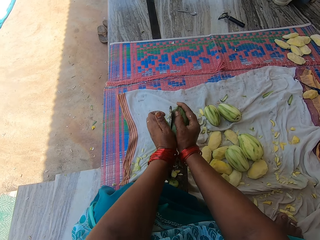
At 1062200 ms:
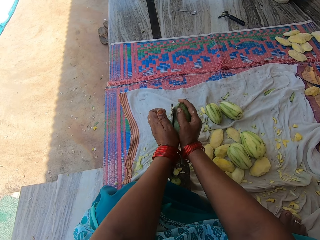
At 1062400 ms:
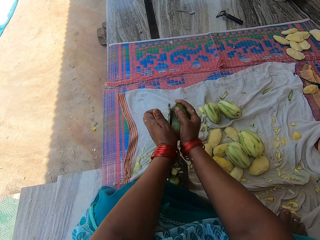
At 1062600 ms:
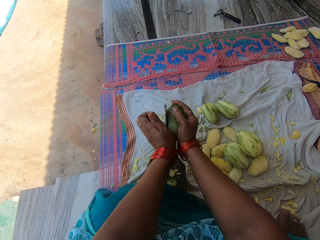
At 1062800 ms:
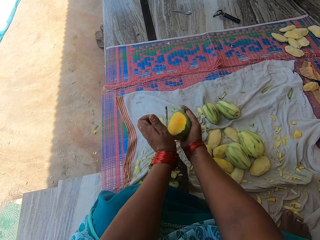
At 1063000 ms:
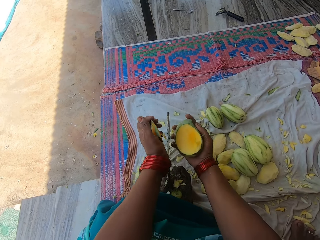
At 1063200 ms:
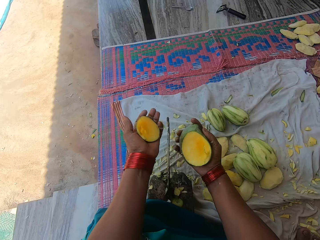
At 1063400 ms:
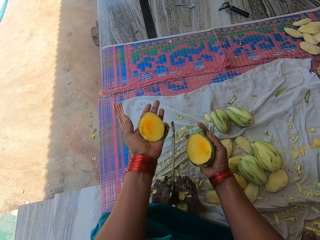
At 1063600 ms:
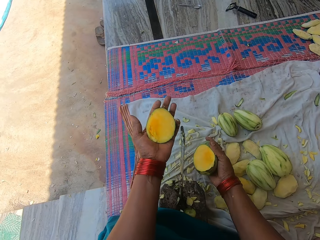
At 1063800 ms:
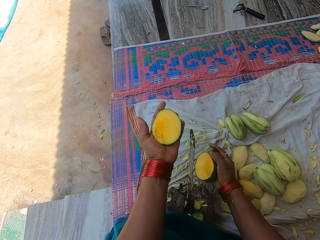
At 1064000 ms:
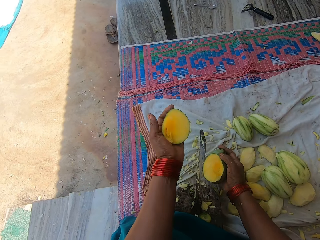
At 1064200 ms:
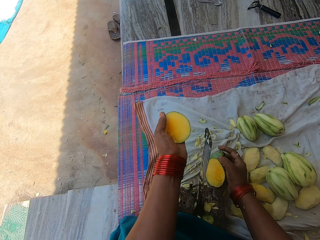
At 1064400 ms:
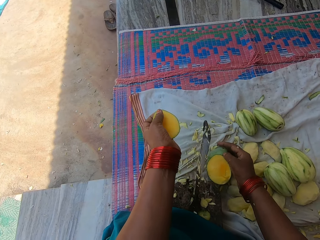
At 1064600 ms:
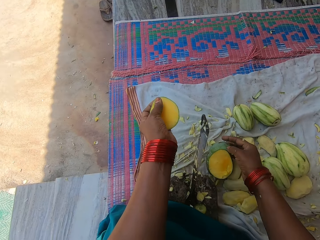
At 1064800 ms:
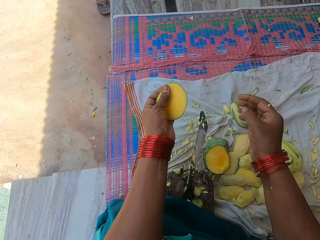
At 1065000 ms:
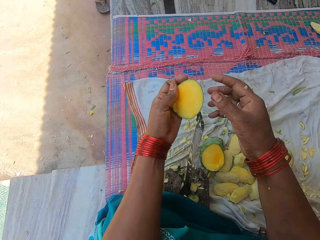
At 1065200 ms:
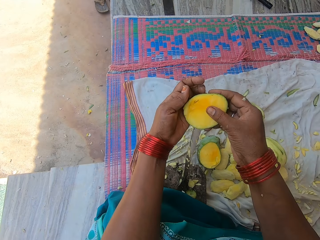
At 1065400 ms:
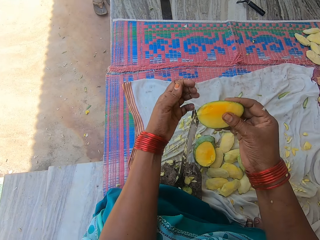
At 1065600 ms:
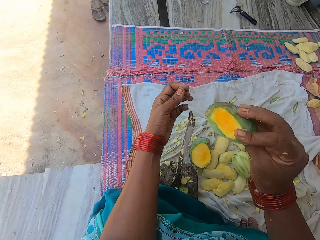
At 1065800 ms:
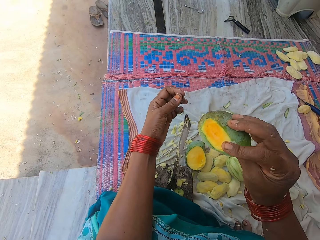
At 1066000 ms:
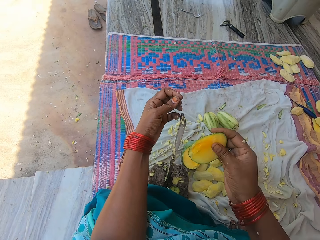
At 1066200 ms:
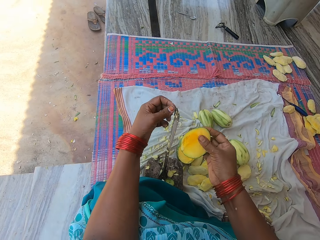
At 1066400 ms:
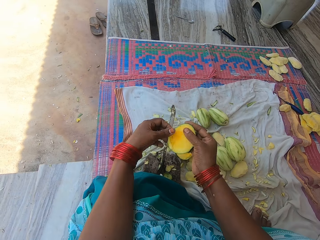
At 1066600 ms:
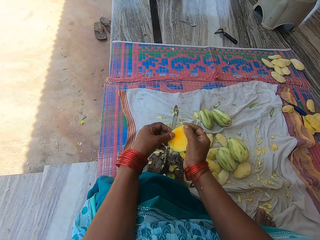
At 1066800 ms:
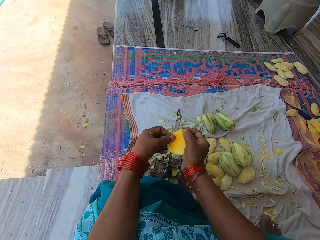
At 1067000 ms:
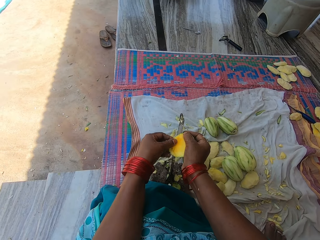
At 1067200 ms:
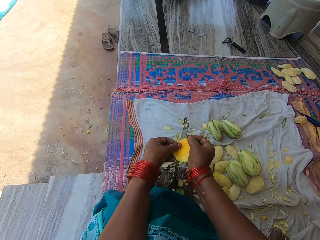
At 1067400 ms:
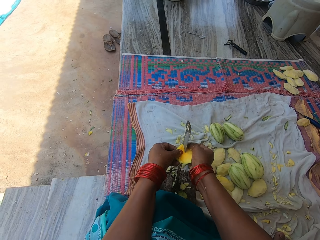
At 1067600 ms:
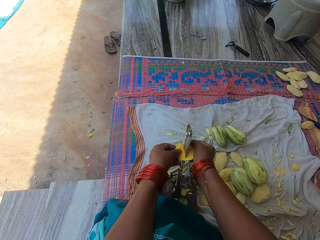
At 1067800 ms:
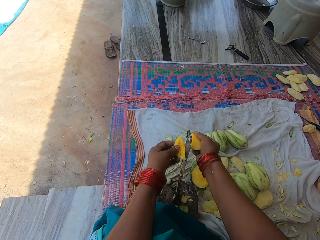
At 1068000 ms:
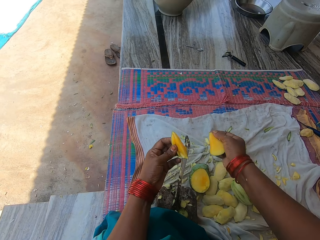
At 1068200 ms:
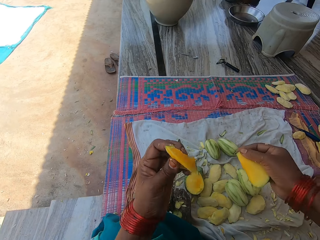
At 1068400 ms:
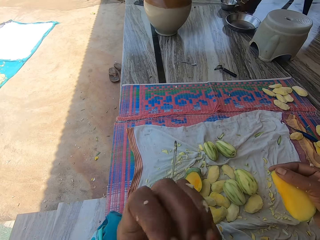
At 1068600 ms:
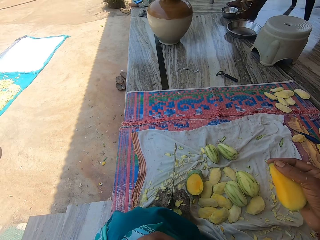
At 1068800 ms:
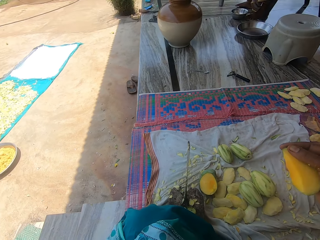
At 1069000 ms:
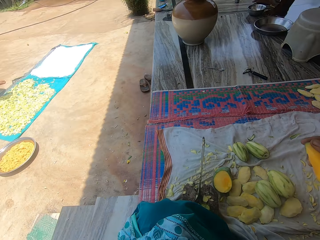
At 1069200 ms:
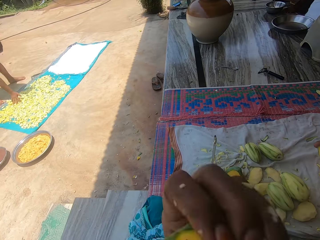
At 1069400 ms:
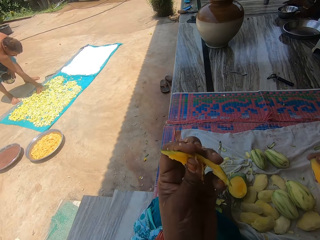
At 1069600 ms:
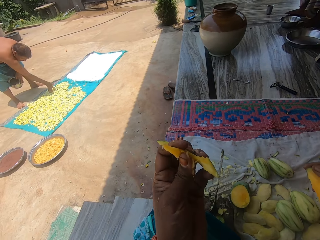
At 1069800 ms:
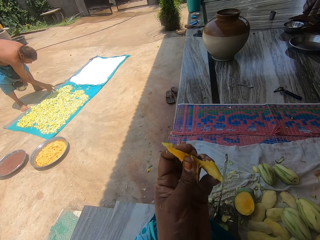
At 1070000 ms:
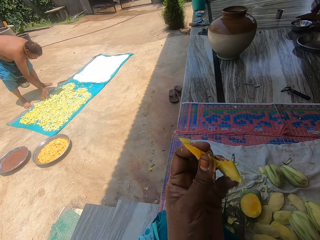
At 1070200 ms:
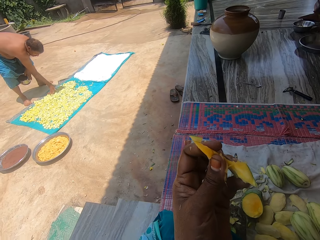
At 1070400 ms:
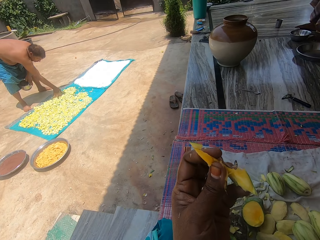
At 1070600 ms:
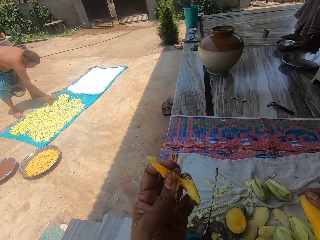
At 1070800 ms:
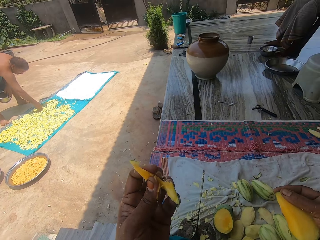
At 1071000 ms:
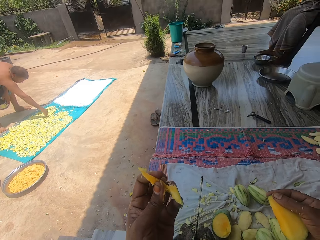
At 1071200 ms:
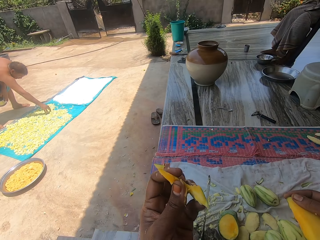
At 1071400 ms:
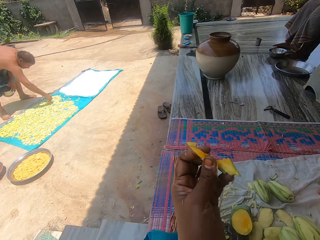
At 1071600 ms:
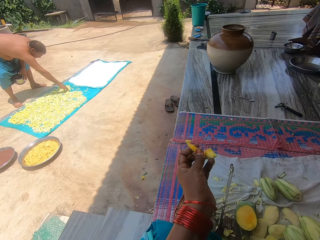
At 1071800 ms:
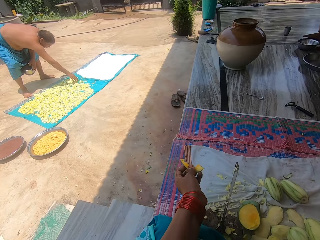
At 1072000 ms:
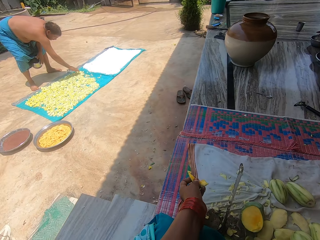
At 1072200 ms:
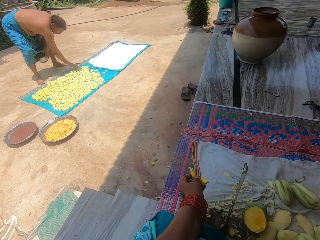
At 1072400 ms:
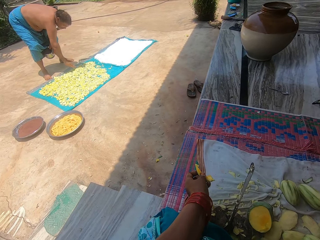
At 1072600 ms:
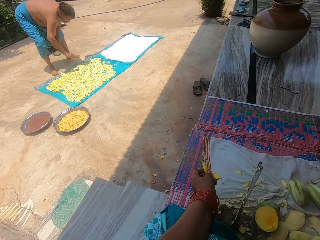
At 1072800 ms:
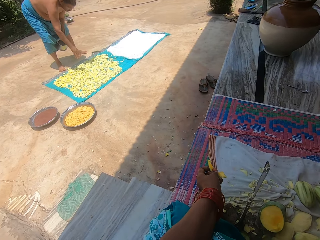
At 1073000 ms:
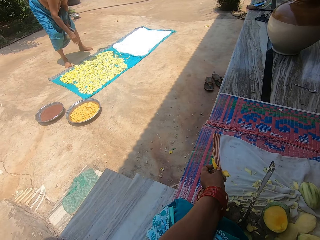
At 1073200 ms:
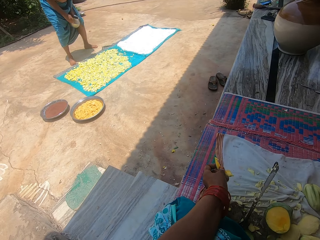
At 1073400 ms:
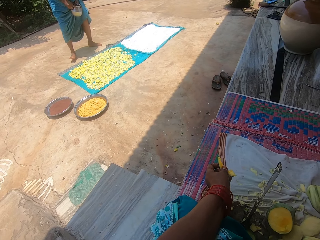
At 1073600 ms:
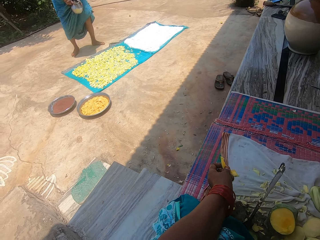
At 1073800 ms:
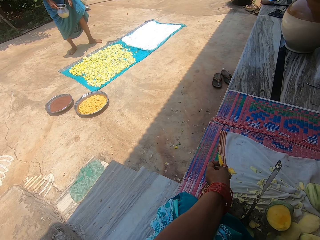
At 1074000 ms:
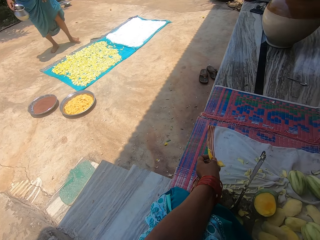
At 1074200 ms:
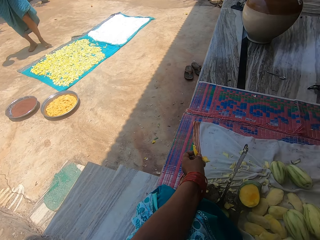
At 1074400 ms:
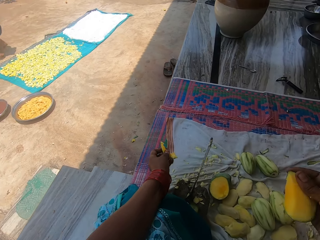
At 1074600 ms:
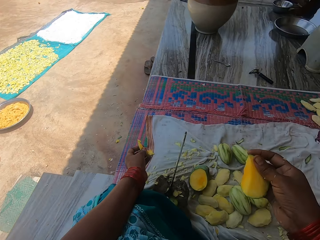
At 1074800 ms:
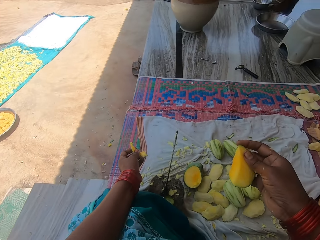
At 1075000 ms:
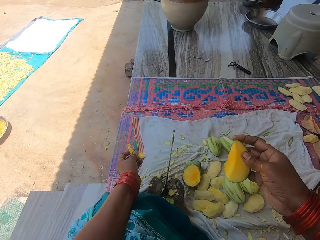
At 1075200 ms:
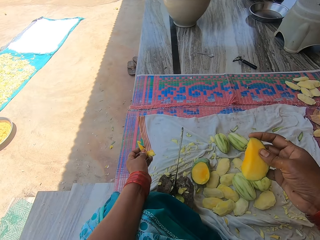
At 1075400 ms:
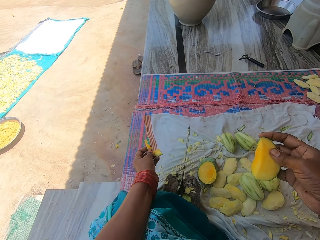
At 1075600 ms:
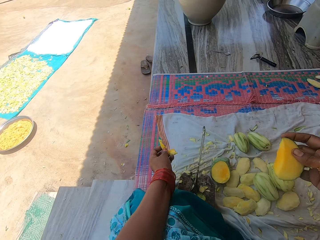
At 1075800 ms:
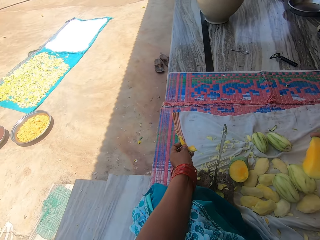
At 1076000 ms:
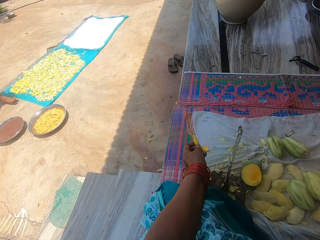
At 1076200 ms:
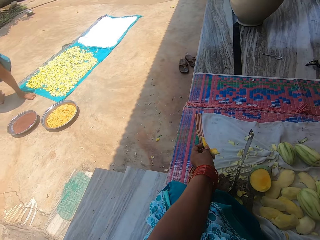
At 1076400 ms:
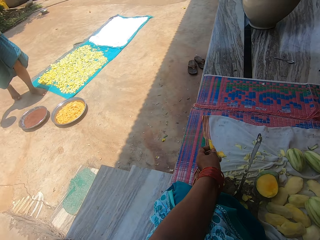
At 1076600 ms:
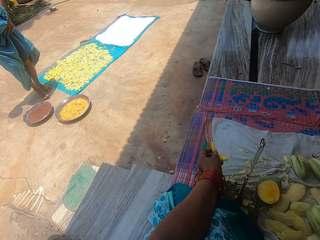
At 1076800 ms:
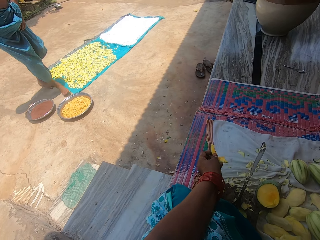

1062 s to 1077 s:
The camera wearer drops half of the mango on the mat. She passes the second half of the mango to her right hand. She cuts the piece of mango with the knife. She eats the piece of mango in her left hand. A man spreads the chopped mangoes on a mat on the floor. The man walks to the balcony.

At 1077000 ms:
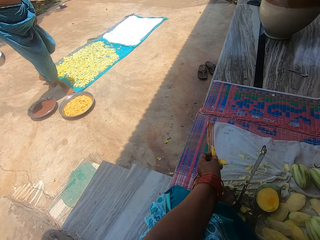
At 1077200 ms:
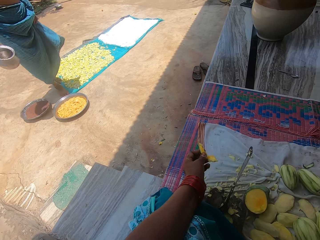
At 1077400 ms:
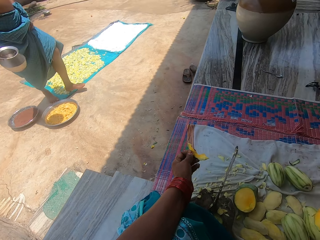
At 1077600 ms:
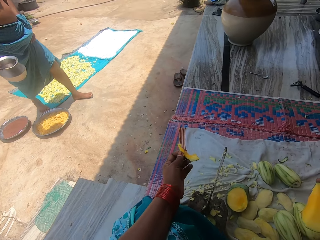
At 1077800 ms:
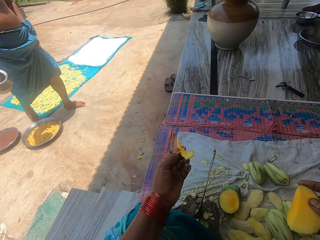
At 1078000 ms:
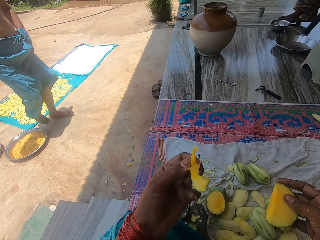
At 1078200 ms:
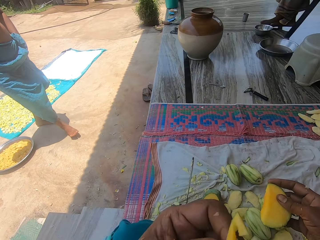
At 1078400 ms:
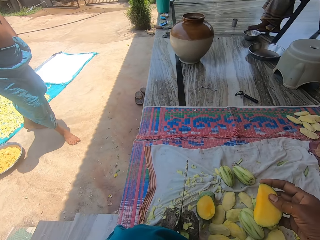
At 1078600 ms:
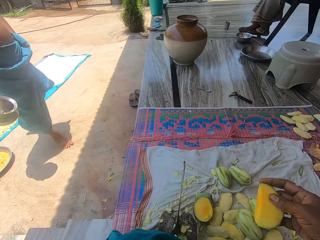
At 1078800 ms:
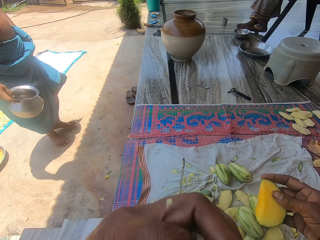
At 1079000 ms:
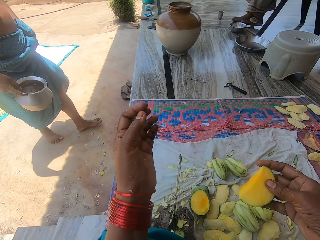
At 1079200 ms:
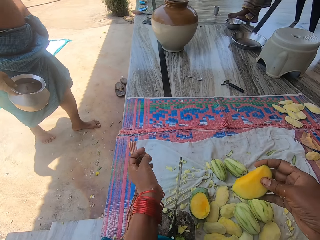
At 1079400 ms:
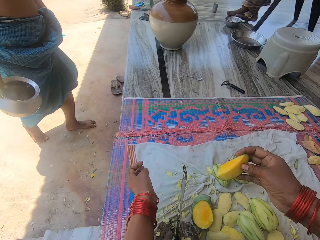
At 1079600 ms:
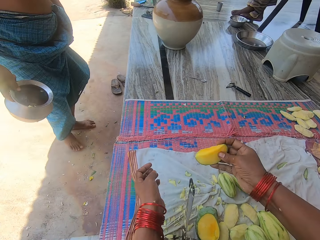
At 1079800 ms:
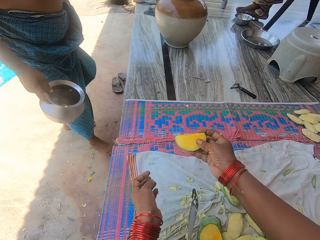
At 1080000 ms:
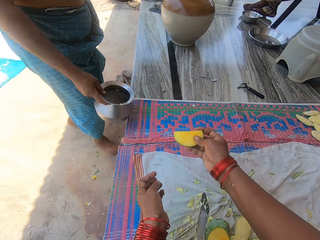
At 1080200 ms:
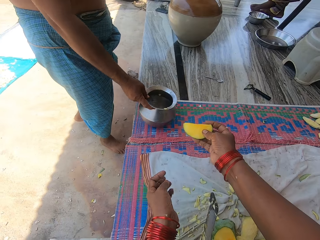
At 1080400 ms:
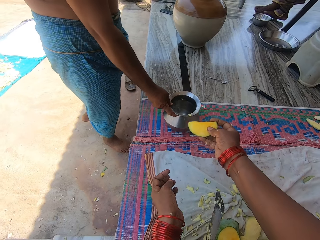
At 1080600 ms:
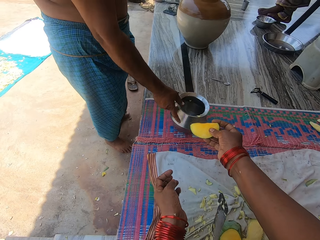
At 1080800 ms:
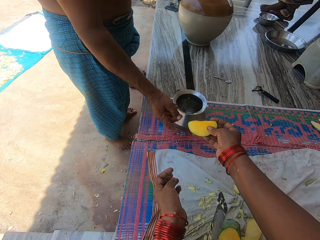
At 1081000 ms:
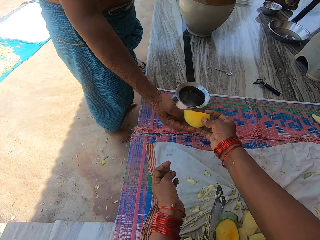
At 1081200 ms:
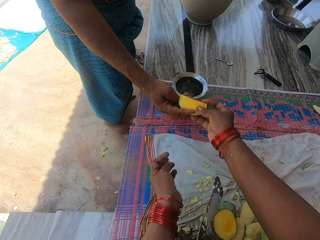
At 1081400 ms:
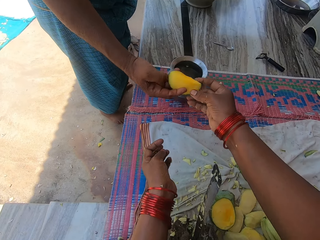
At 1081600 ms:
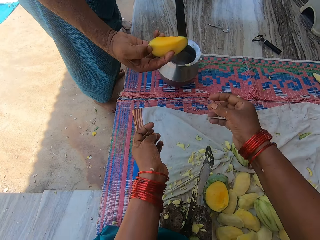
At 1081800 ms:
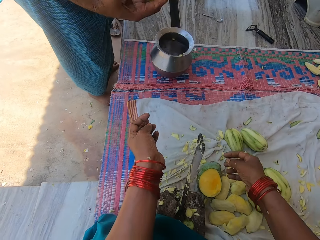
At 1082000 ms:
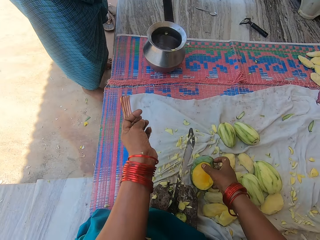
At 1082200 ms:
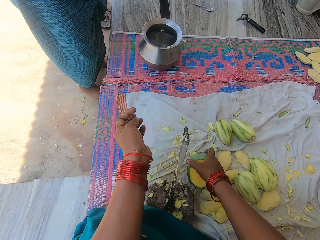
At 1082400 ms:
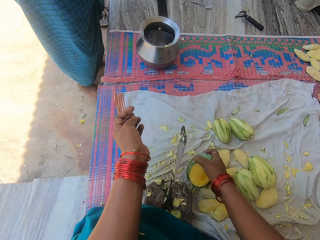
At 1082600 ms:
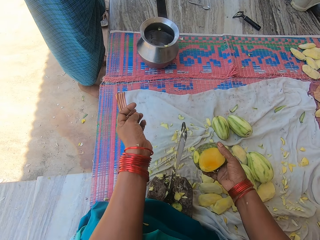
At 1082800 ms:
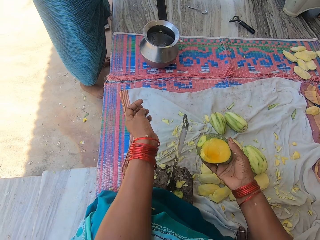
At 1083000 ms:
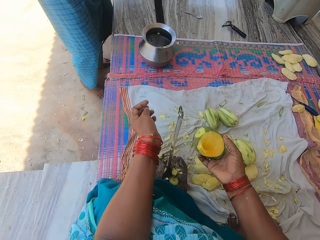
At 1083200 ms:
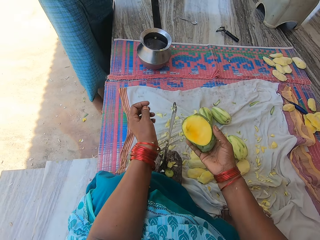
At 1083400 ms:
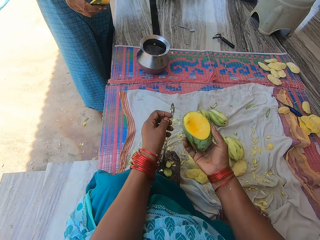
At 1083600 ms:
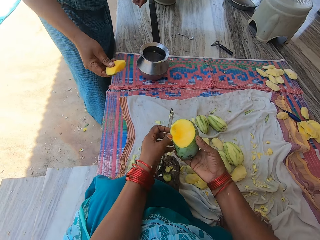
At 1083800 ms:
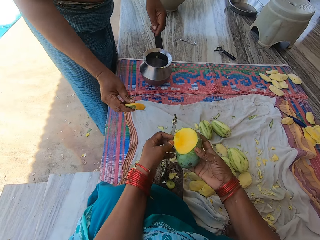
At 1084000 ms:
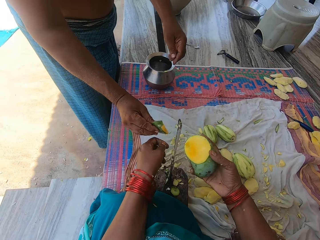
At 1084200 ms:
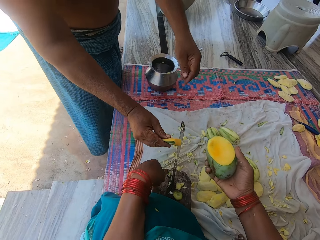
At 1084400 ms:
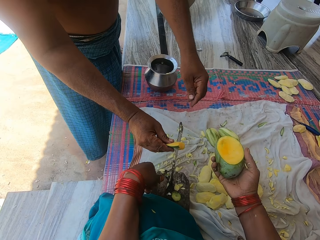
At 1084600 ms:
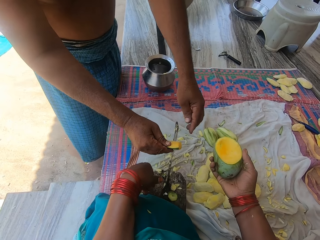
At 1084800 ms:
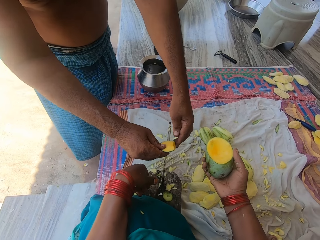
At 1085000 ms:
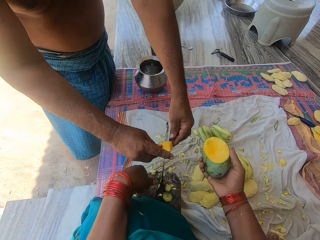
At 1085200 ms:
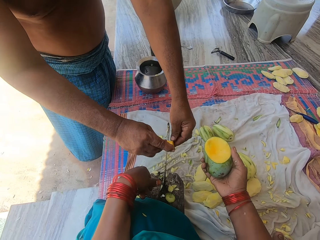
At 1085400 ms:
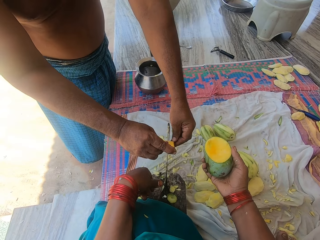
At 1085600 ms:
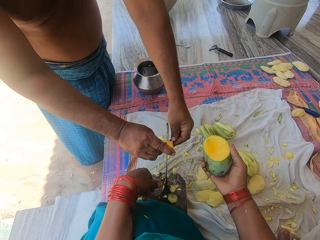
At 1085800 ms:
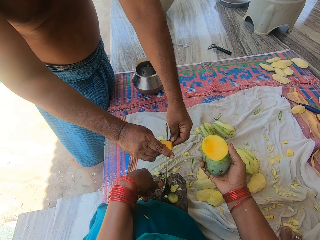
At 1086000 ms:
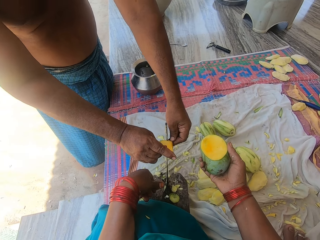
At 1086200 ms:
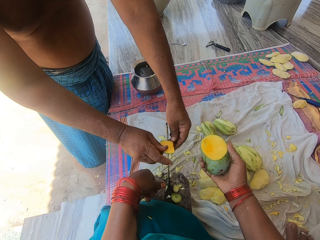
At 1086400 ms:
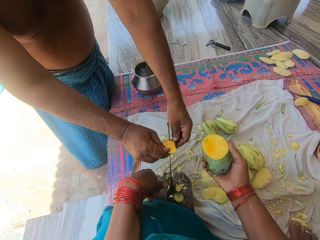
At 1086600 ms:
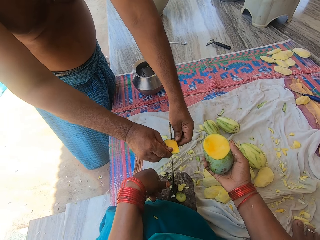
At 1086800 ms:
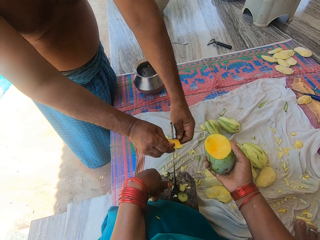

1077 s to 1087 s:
The camera wearer eats a mango. A man places the pot on the mat. The man collects the piece of mango in the camera wearer's right hand. The camera wearer hands the man a mango. They pick up the mango on the mat. The man cuts the piece of mango on the knife on the stand.
